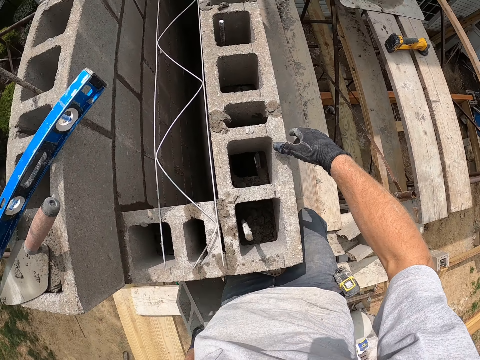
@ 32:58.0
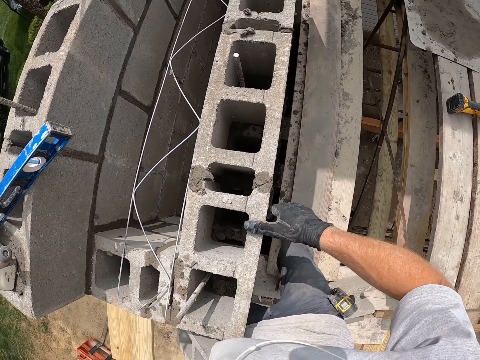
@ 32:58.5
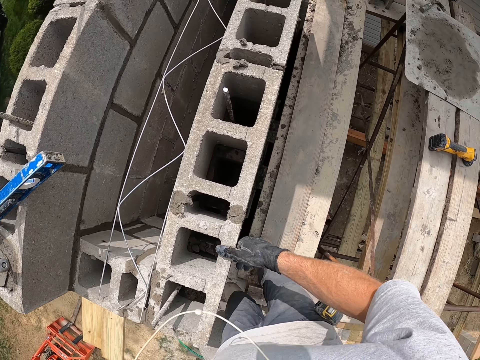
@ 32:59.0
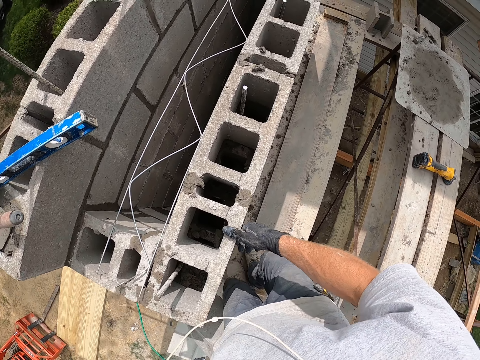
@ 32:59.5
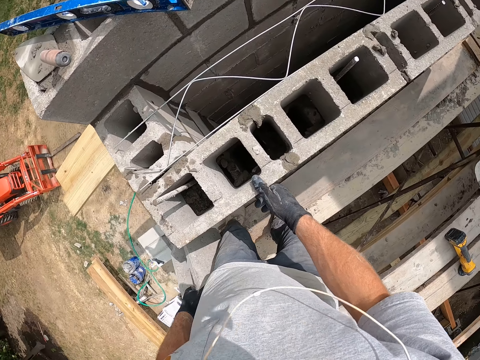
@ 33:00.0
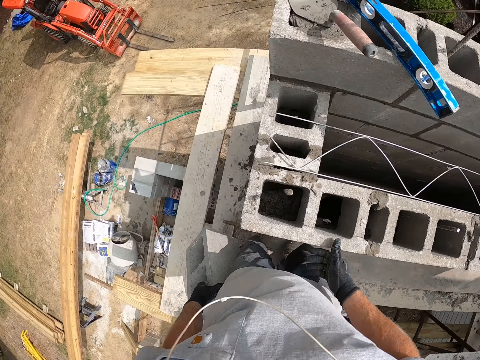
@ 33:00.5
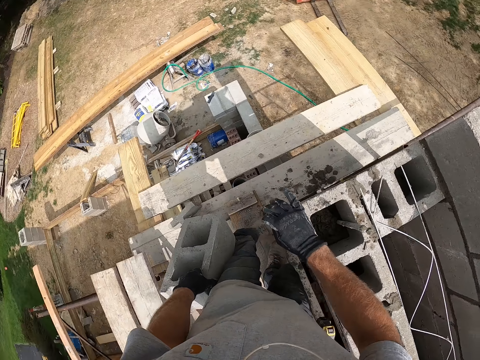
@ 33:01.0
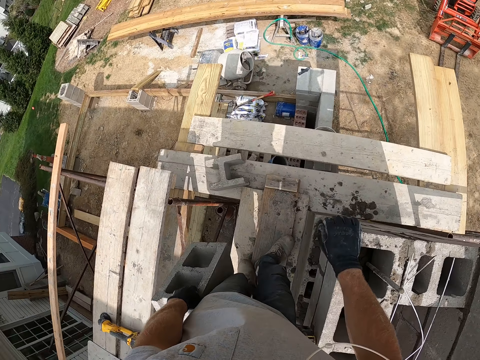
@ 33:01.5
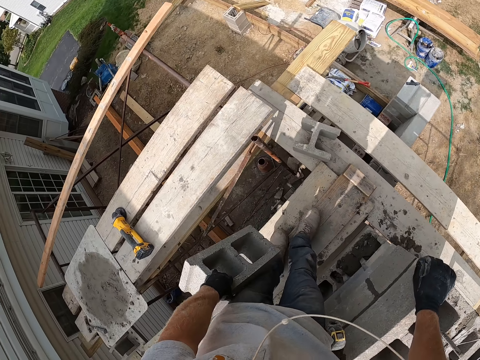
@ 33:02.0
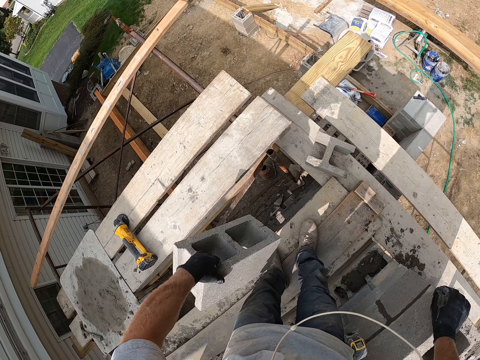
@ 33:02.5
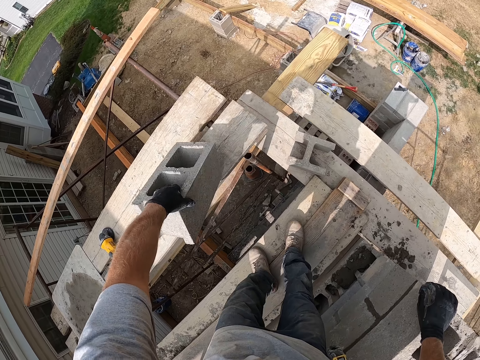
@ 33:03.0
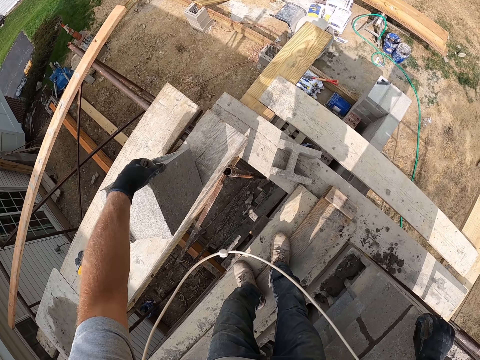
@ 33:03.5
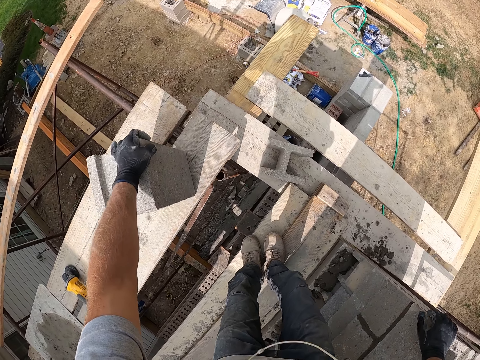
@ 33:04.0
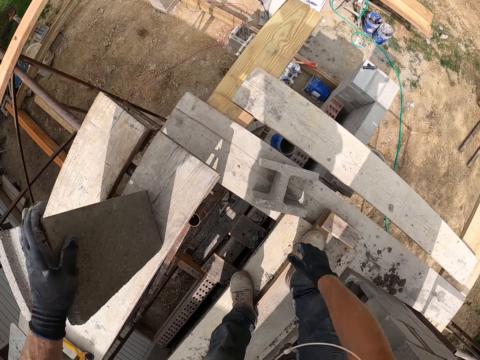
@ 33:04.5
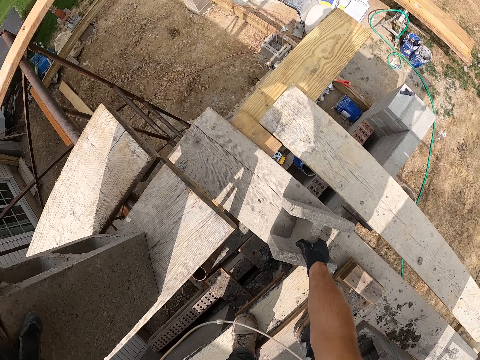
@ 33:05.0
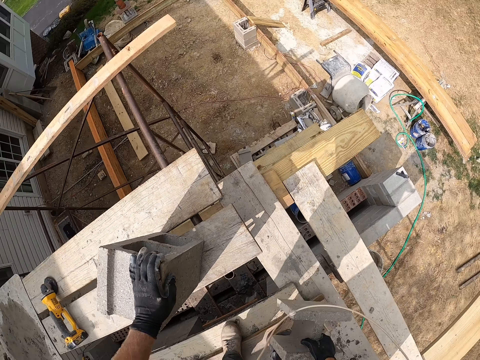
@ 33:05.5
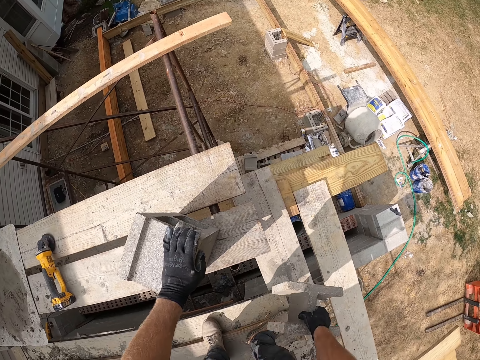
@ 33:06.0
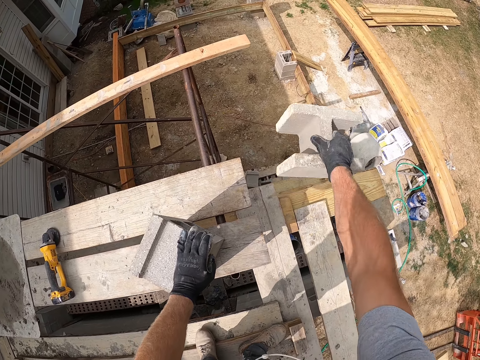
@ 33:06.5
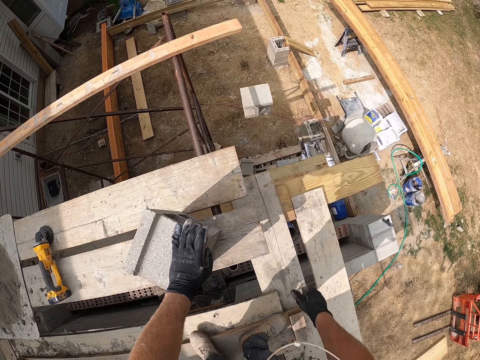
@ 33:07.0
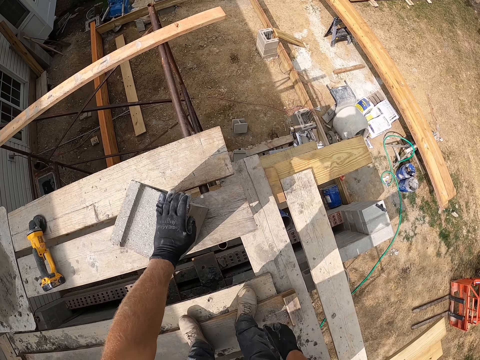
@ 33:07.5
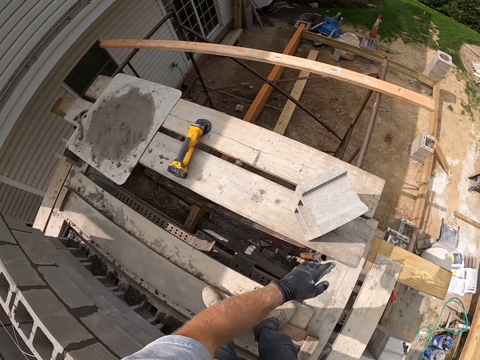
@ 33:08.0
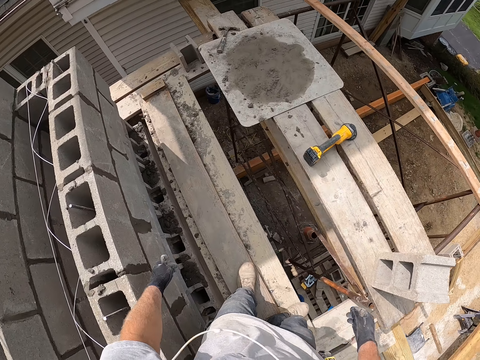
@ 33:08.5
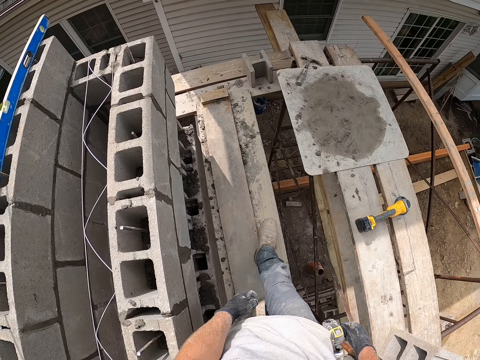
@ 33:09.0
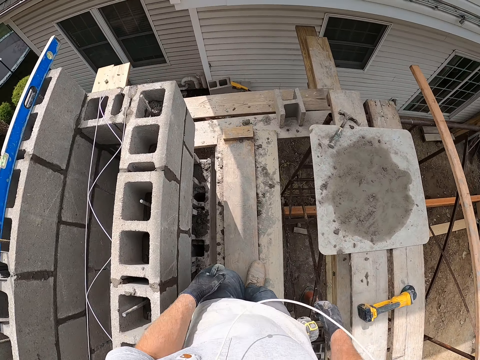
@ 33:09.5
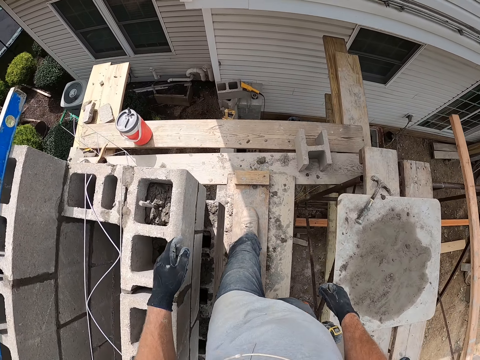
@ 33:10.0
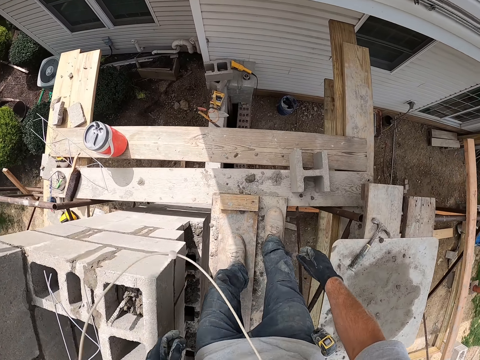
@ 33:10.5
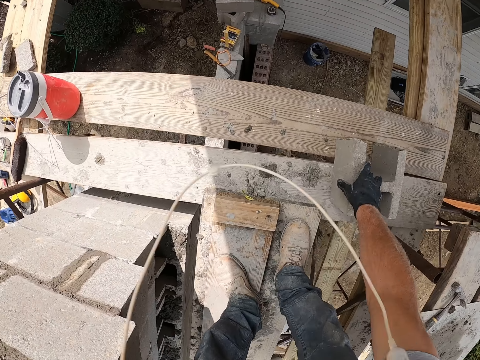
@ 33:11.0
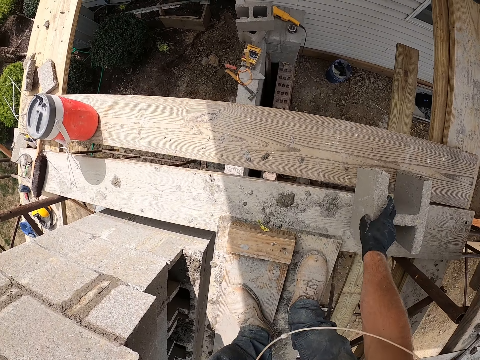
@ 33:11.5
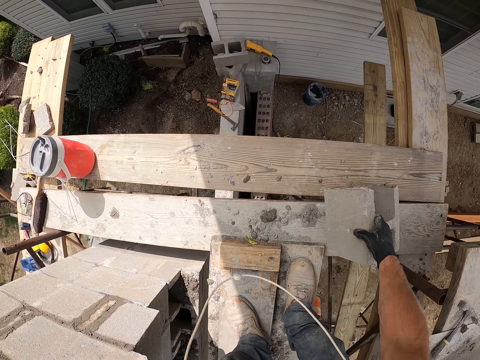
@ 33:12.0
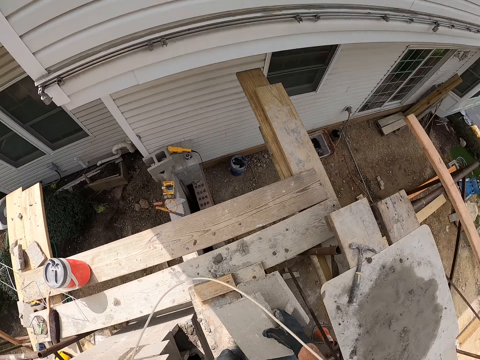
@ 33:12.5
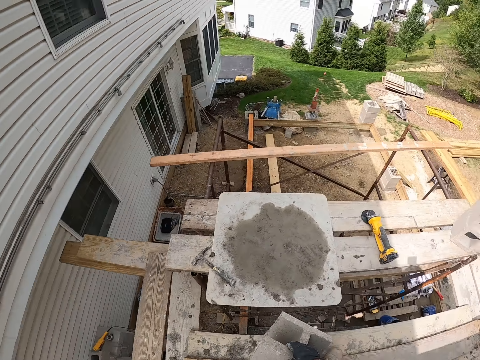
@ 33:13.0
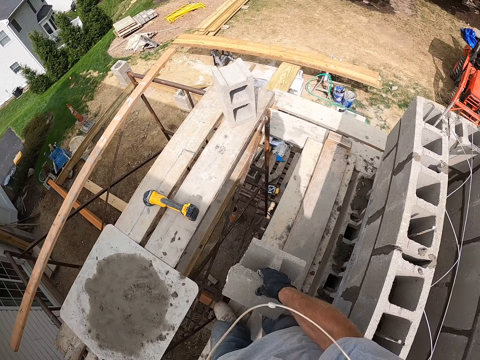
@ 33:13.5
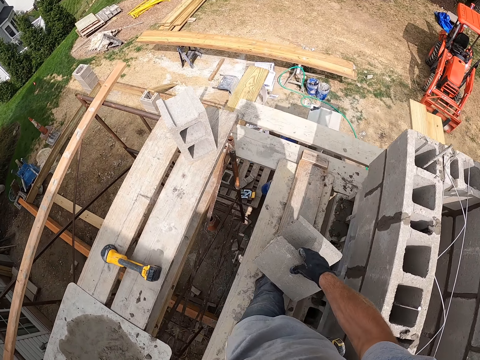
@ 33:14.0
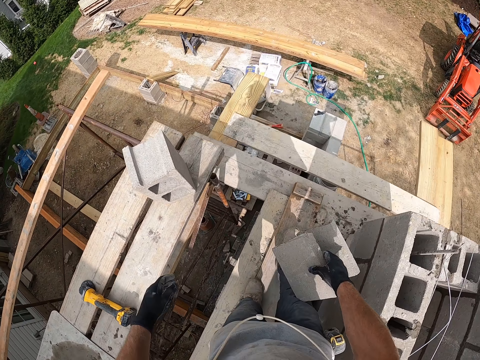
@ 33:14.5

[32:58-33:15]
The camera wearer drops a concrete block on a wooden plank. He picks up a block from a piece of wood. He carries the concrete block with his right hand. He drops the concrete block on the ground with his right hand. He walks around a construction site. He carries a concrete block with his right hand. He picks up the block from the piece of wood. He walks around the construction site.

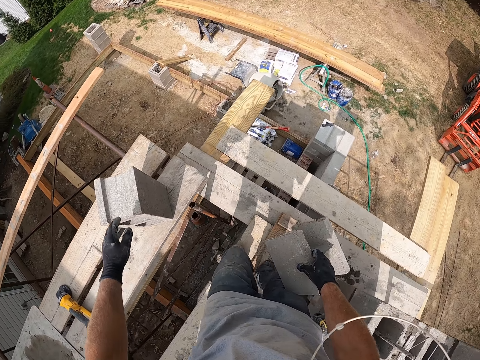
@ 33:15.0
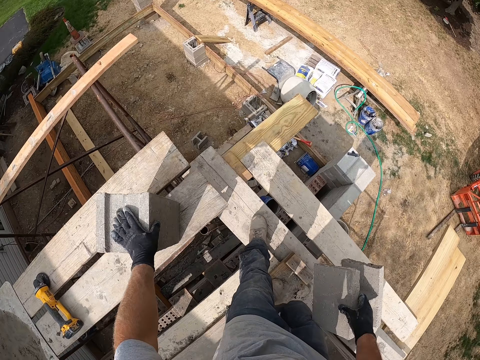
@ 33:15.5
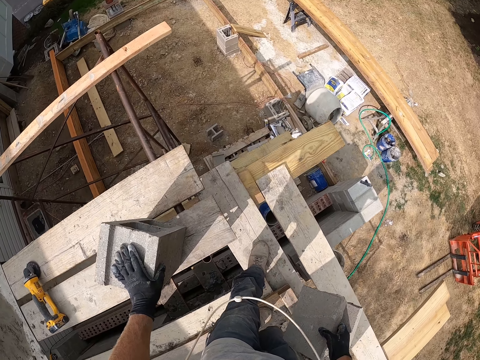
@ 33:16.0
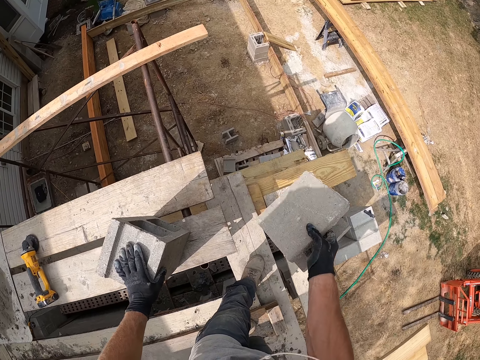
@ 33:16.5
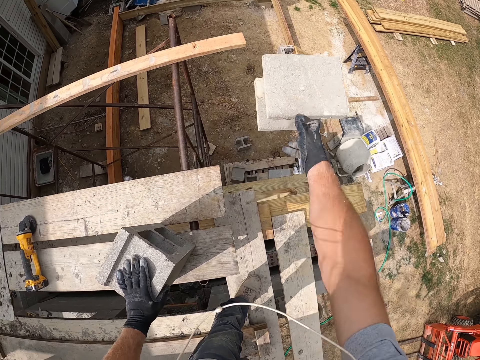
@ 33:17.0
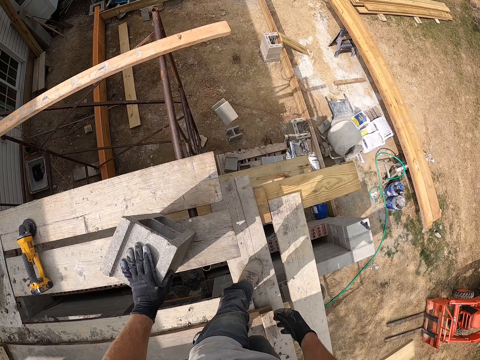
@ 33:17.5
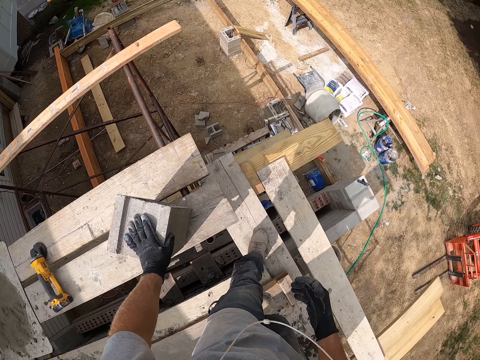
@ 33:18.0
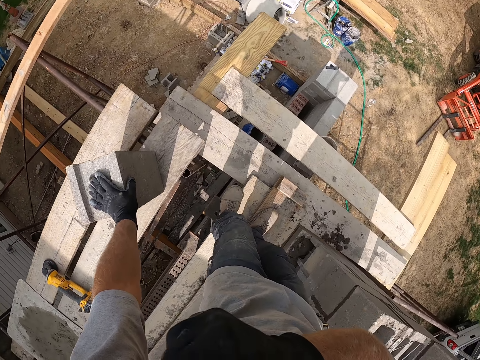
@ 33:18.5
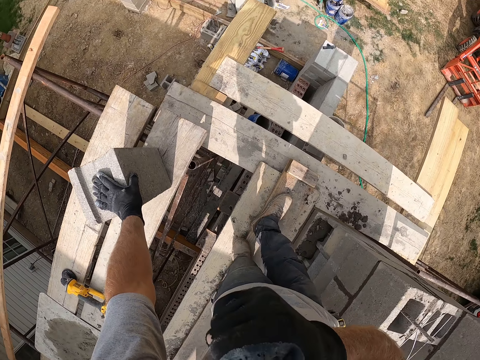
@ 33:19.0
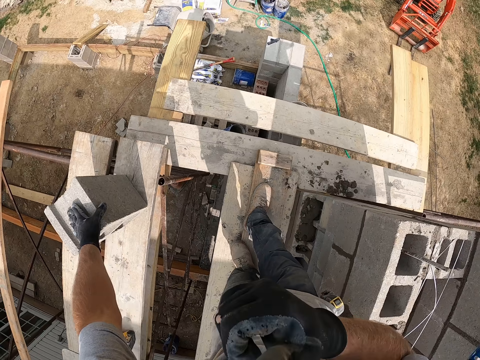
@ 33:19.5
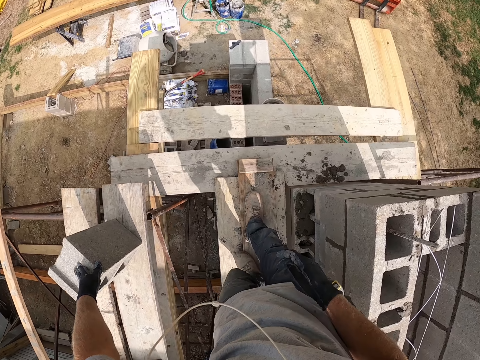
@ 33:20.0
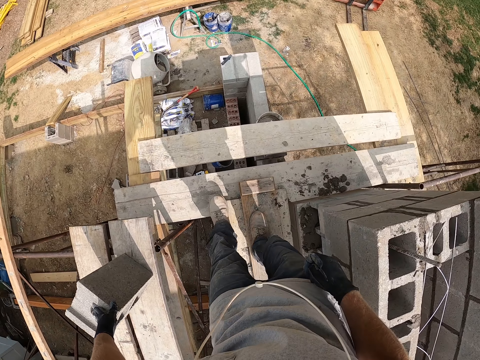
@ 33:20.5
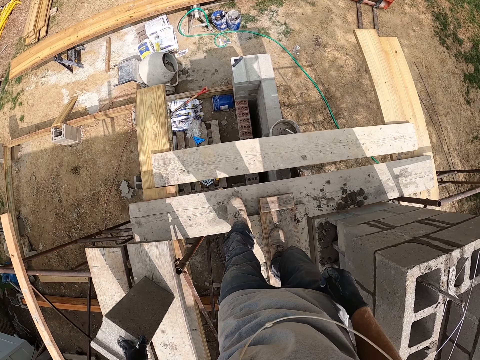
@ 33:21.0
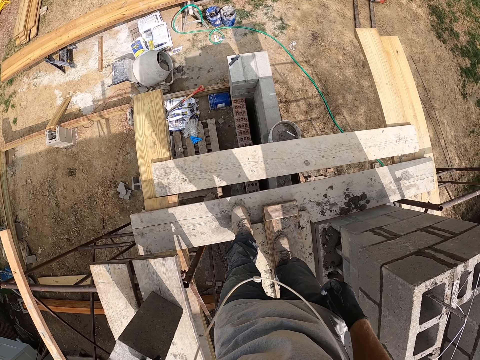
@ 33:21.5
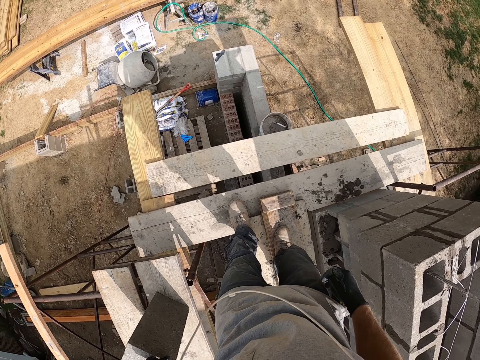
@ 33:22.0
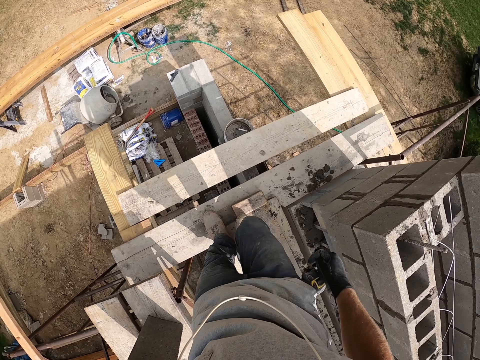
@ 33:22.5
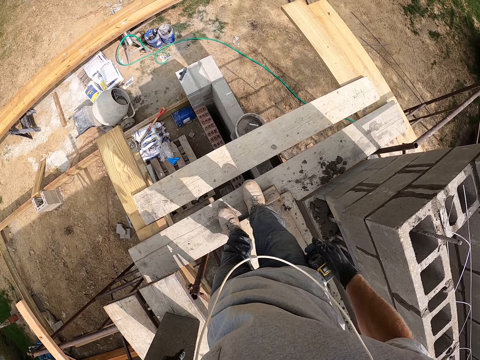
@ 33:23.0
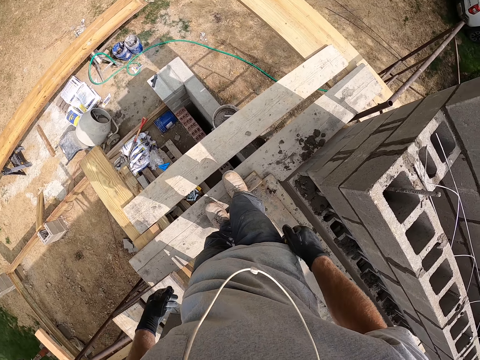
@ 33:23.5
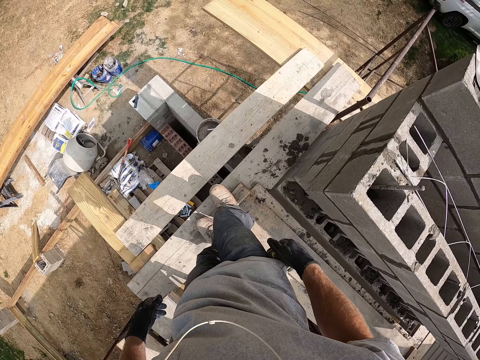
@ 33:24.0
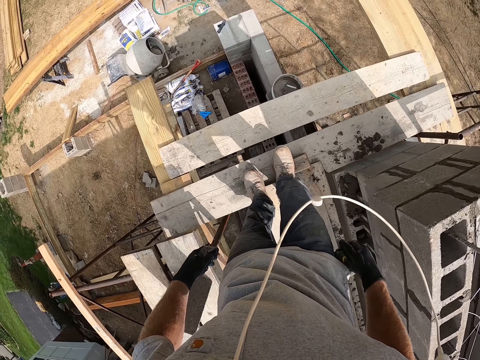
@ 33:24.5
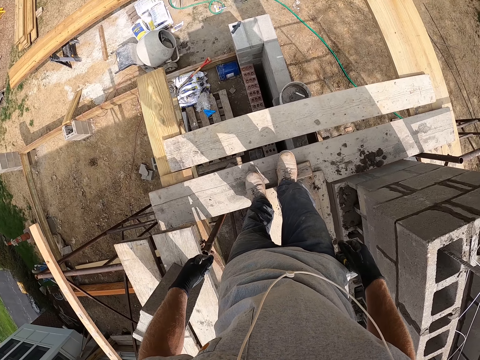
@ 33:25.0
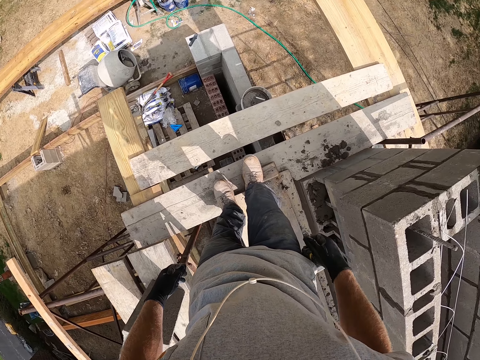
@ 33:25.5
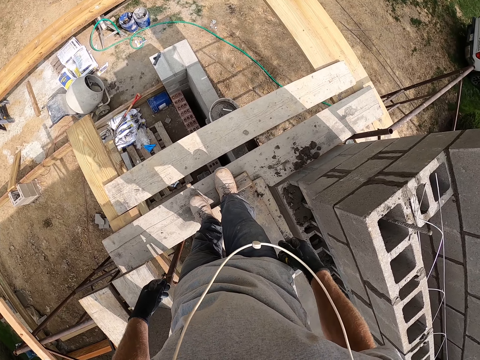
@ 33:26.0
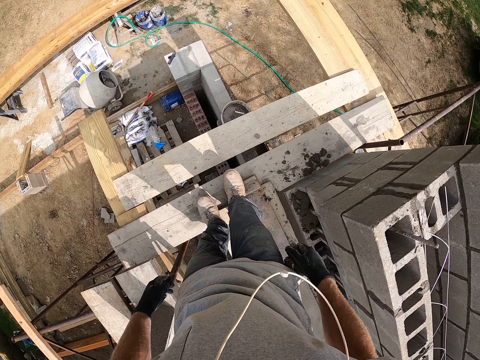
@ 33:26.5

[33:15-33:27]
The camera wearer holds a concrete block with his left hand. He drops the concrete block on the ground with his right hand. He moves around a construction site.
